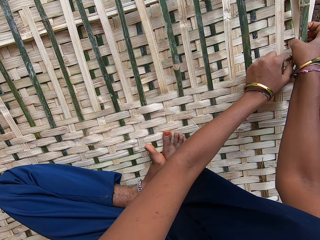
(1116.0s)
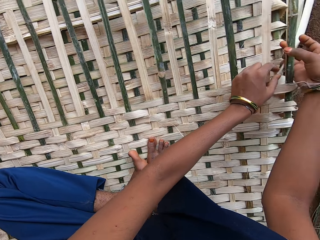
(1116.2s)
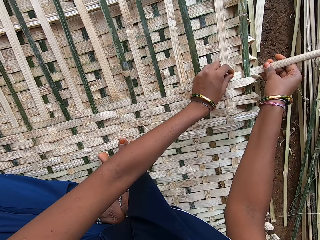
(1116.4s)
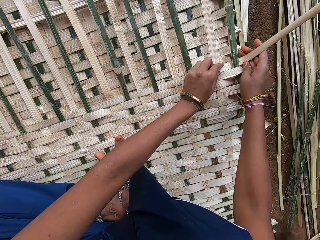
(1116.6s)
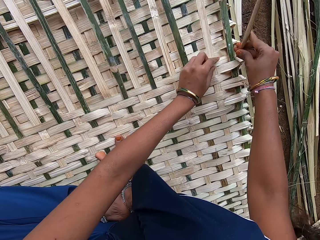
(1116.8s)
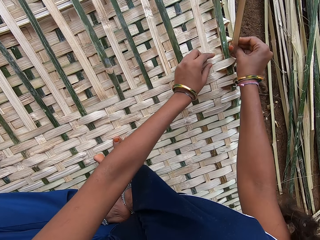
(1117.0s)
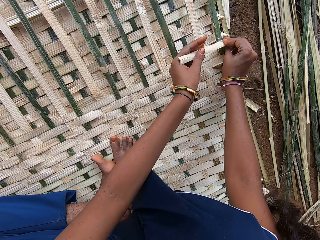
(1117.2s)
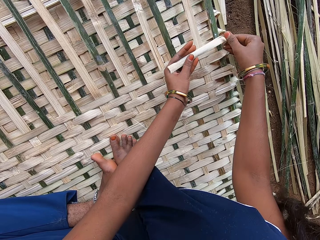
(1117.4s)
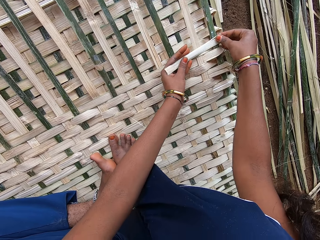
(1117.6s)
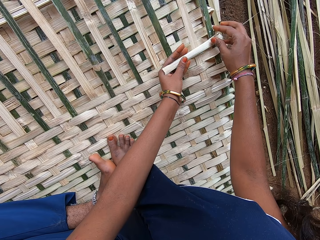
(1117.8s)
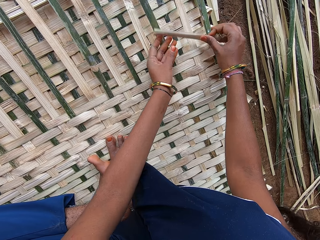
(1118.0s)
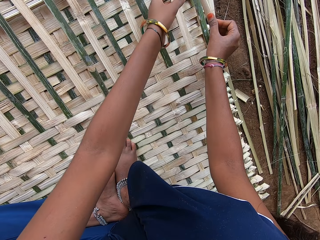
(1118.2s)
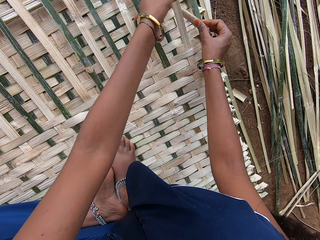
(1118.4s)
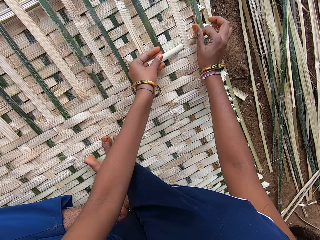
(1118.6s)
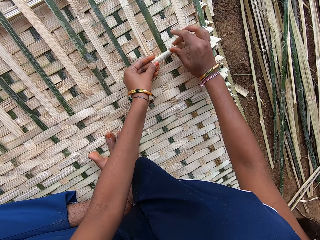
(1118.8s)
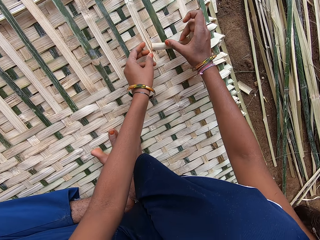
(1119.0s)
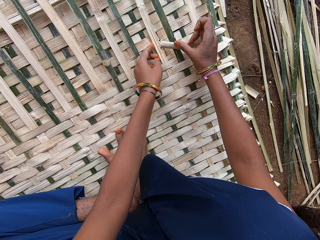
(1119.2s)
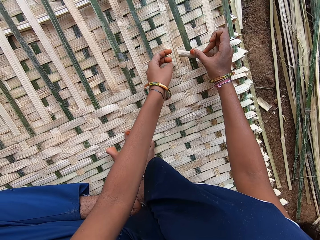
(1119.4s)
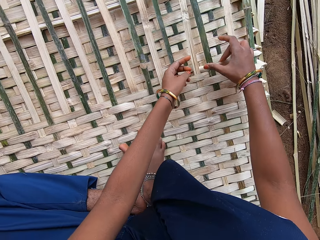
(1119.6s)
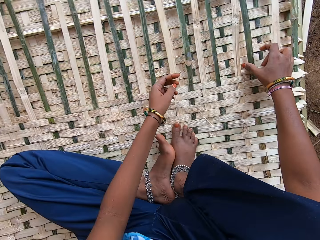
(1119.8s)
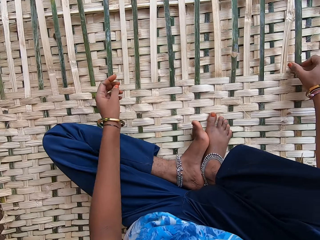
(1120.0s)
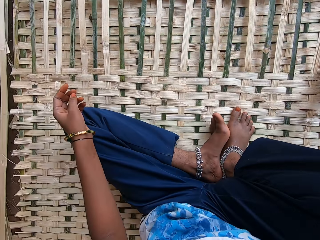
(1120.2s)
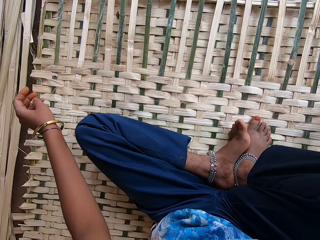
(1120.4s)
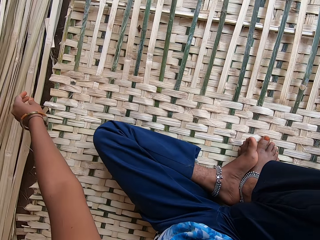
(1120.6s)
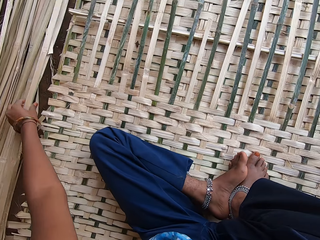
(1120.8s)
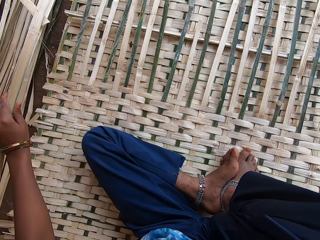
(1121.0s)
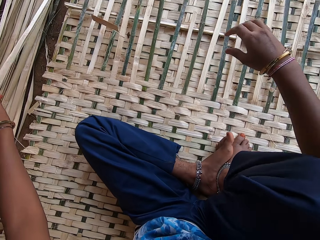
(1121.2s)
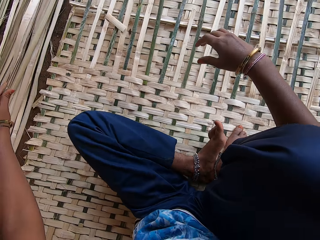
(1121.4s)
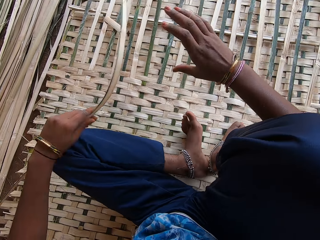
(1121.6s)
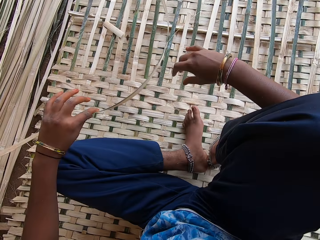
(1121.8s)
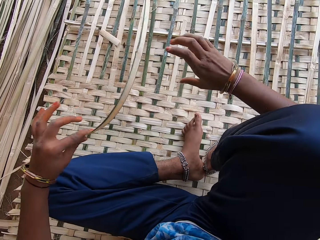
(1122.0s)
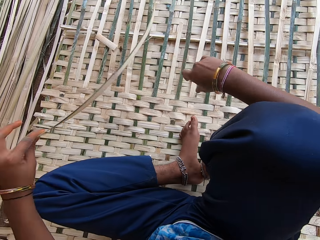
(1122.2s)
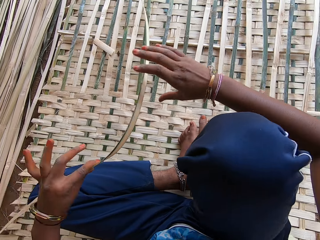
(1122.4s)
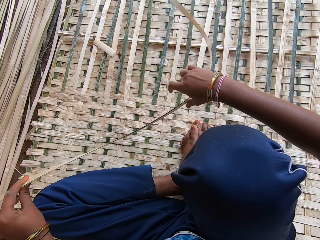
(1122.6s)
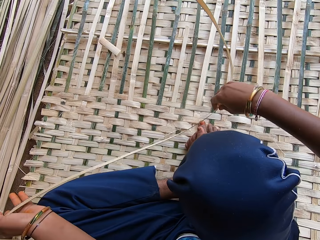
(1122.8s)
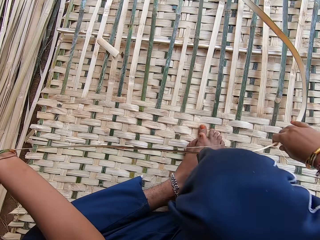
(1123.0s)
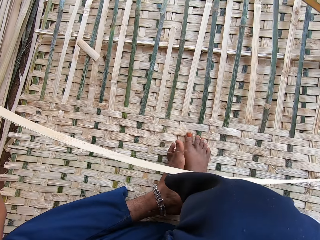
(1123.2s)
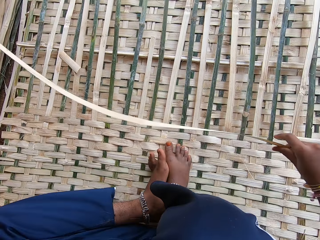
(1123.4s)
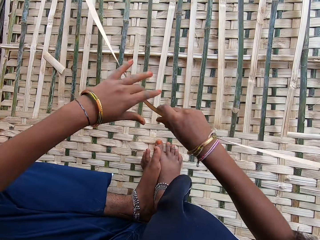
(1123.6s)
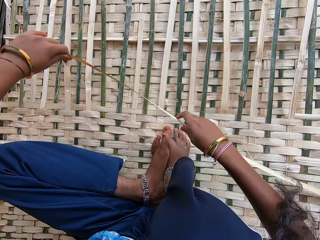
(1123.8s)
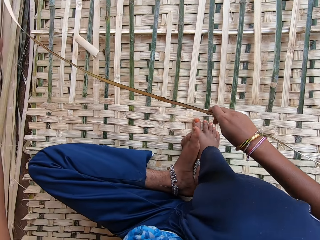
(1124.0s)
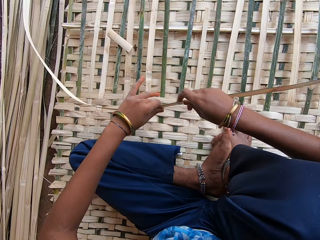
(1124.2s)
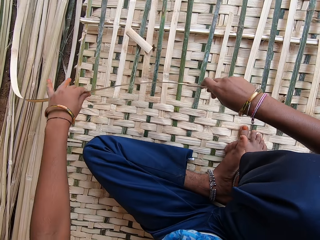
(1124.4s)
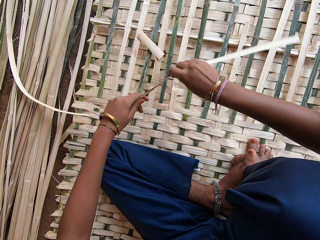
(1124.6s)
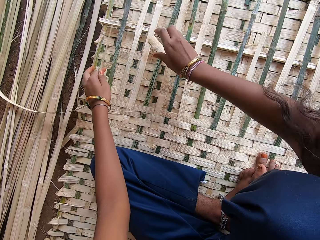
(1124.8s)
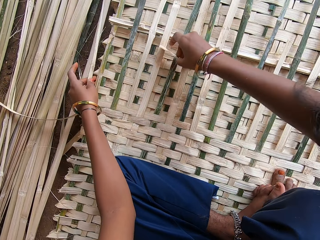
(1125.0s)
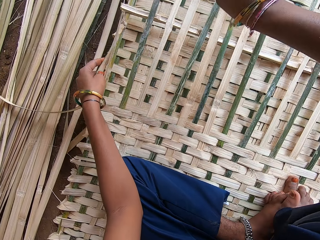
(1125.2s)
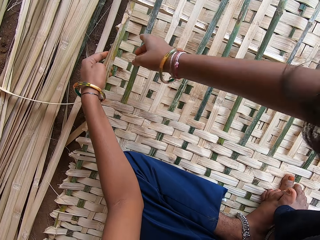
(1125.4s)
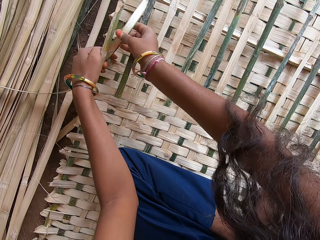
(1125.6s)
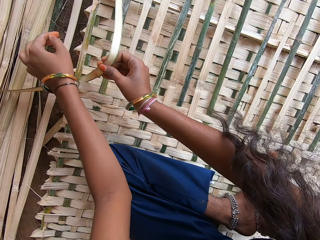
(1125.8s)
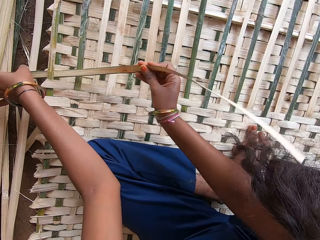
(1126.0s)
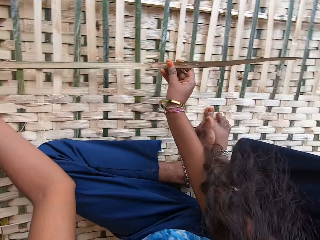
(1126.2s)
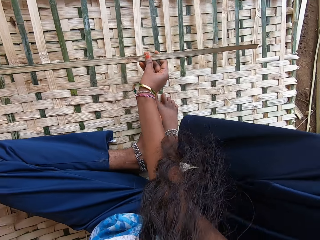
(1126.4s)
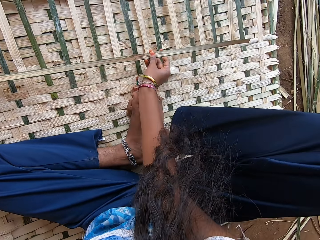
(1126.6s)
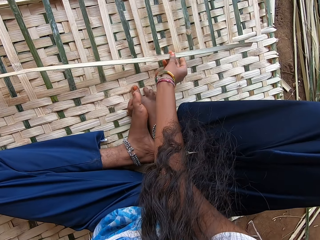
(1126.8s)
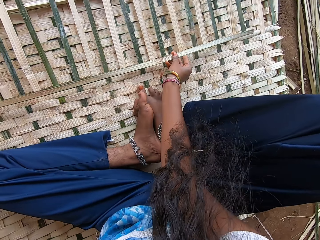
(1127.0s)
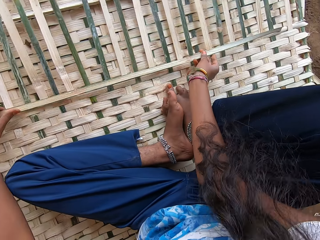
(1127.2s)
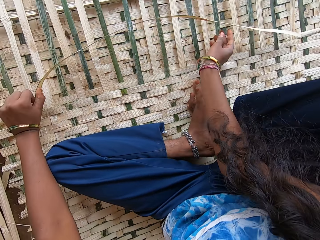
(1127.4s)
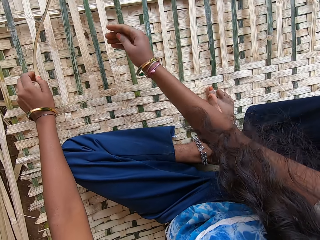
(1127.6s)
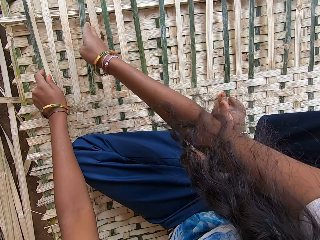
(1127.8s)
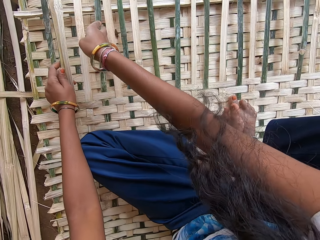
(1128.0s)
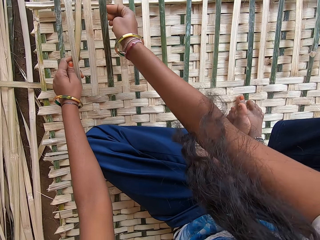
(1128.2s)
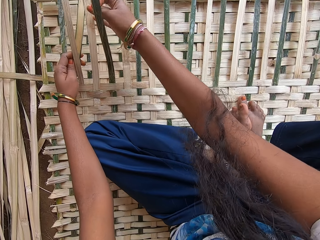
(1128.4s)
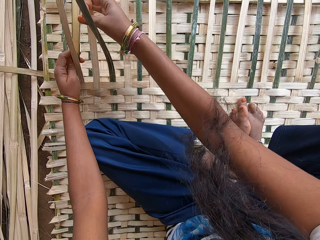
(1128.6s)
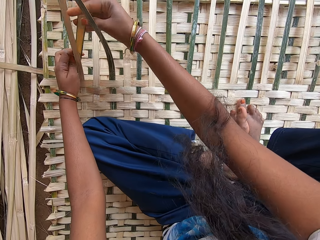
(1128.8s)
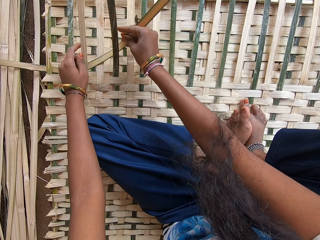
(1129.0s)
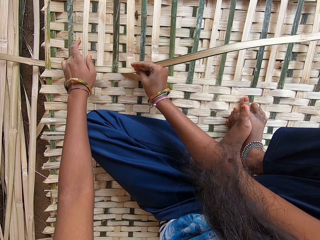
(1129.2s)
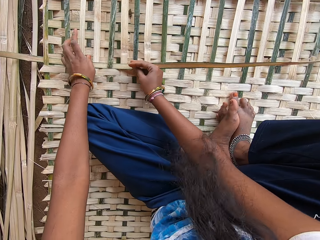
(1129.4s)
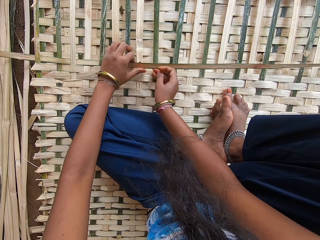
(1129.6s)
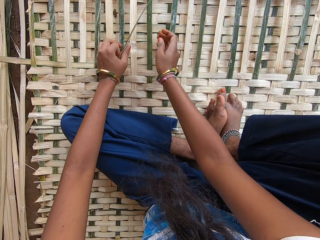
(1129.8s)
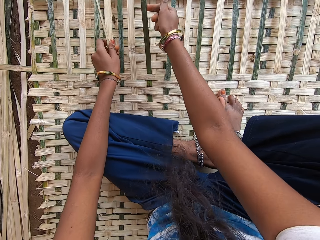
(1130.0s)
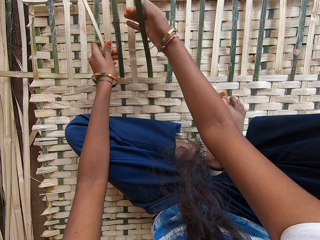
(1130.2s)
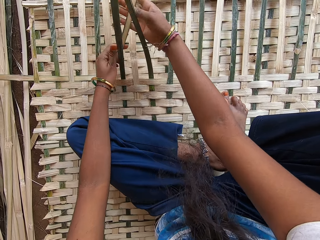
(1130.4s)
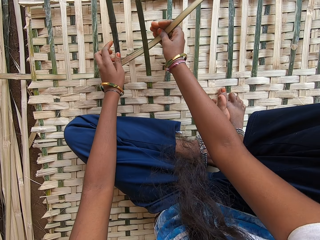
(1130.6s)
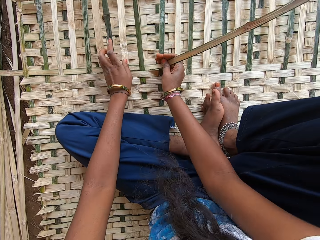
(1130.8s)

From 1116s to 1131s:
The camera wearer folds the bamboo stick with the right hand. They plait the mat with bamboo sticks. They stare around. They pick a bamboo stick on the ground with the left hand. They hold the bamboo stick with both hands. They pick a piece of bamboo stick with the right hand. They move the piece of bamboo stick with the right hand. They plait the mat with bamboo sticks. They stare at the bamboo stick in the right hand. They plait the mat with bamboo sticks.

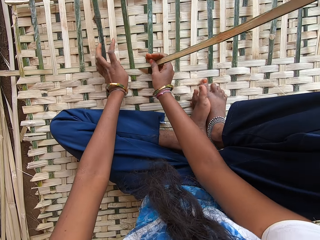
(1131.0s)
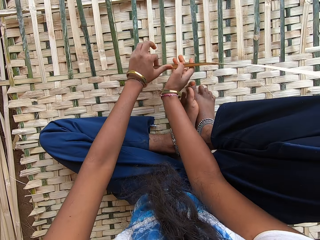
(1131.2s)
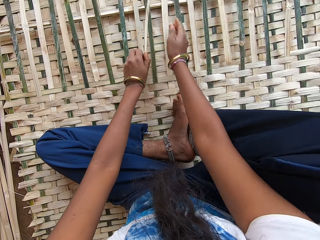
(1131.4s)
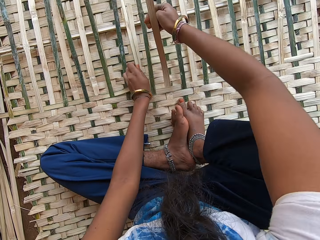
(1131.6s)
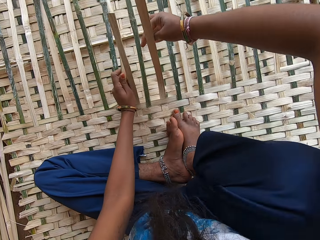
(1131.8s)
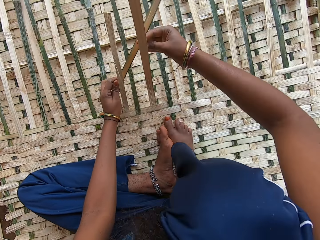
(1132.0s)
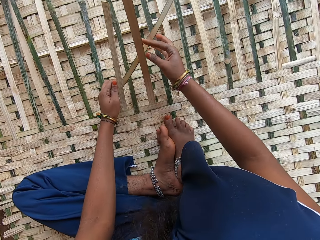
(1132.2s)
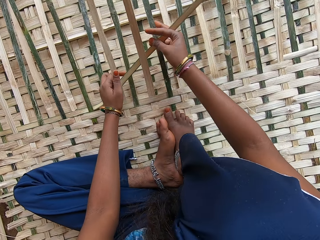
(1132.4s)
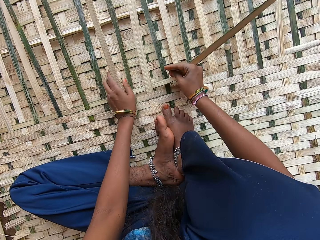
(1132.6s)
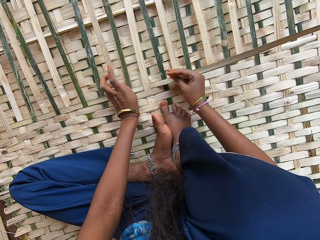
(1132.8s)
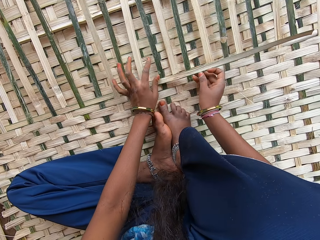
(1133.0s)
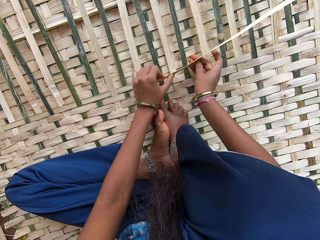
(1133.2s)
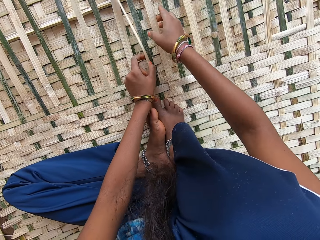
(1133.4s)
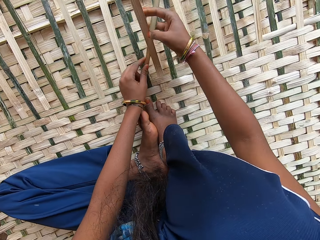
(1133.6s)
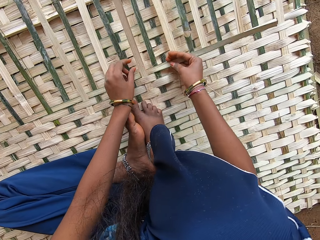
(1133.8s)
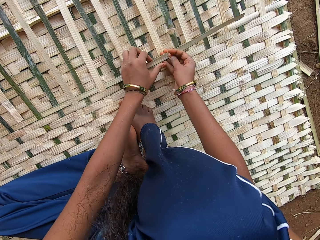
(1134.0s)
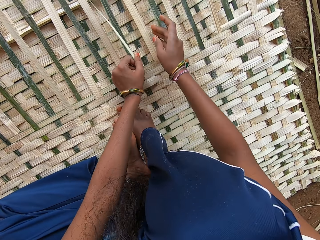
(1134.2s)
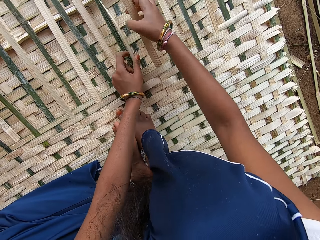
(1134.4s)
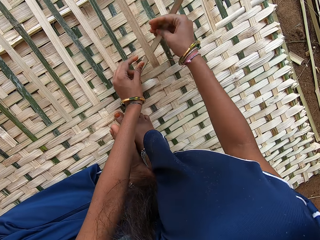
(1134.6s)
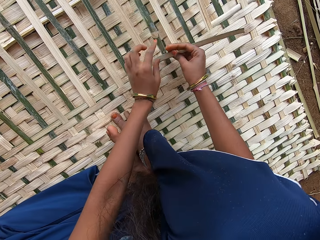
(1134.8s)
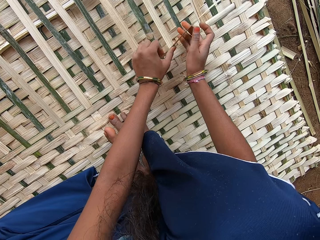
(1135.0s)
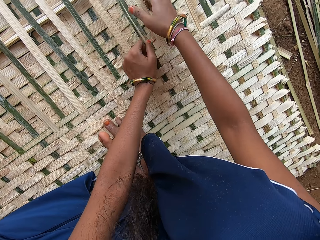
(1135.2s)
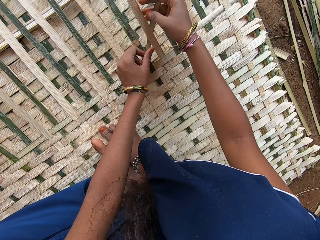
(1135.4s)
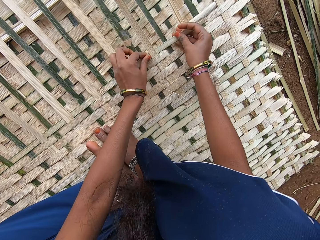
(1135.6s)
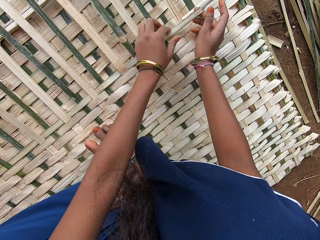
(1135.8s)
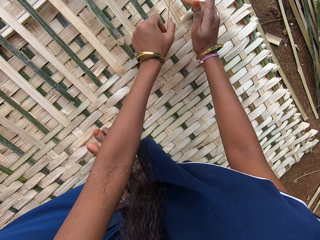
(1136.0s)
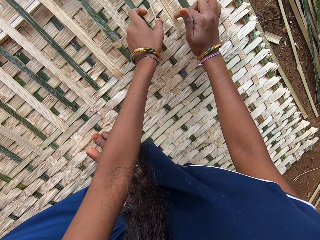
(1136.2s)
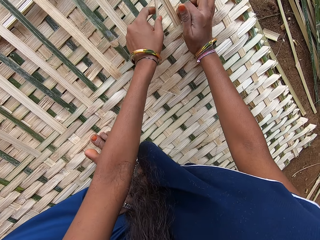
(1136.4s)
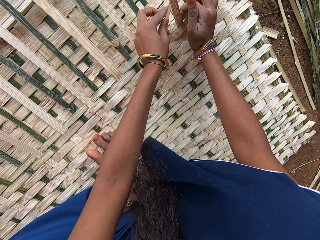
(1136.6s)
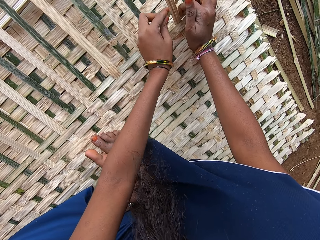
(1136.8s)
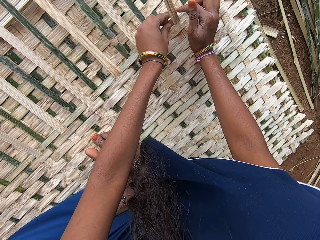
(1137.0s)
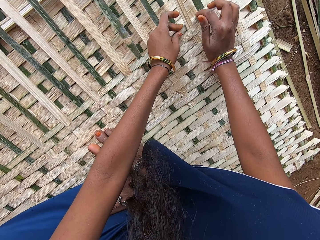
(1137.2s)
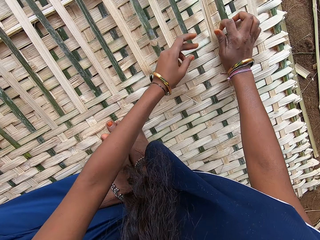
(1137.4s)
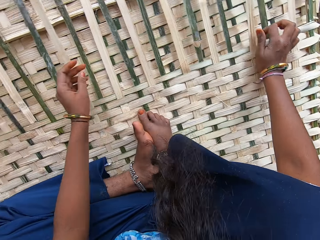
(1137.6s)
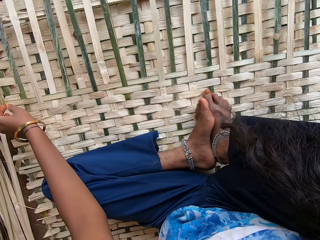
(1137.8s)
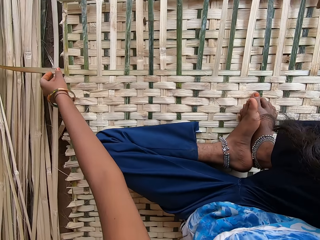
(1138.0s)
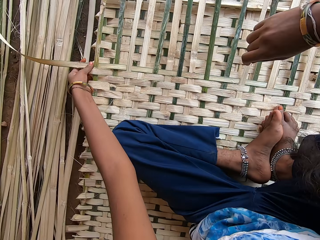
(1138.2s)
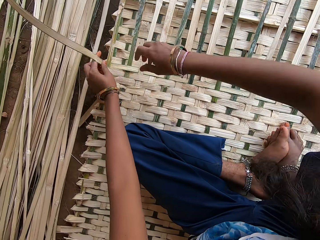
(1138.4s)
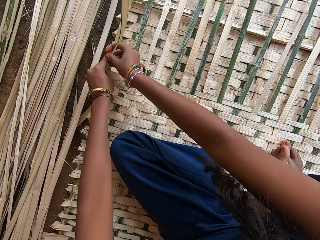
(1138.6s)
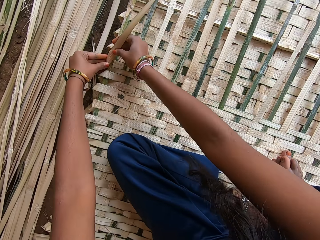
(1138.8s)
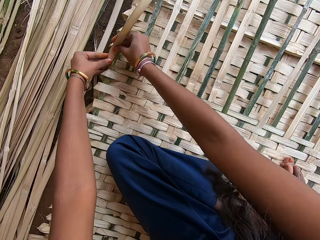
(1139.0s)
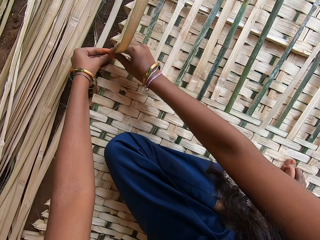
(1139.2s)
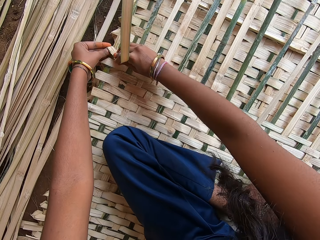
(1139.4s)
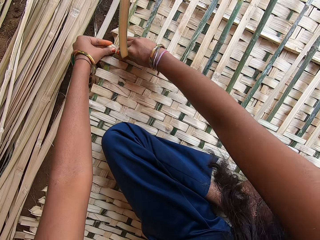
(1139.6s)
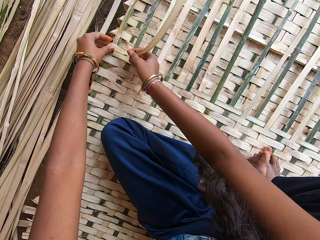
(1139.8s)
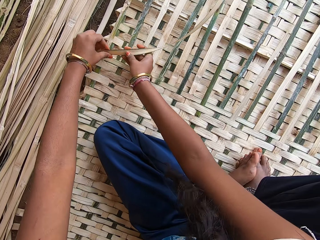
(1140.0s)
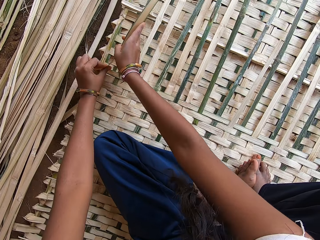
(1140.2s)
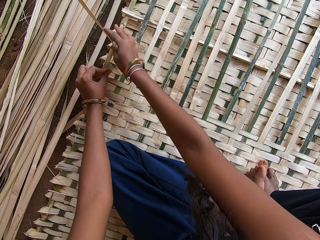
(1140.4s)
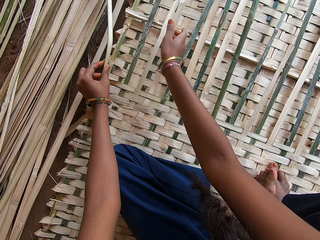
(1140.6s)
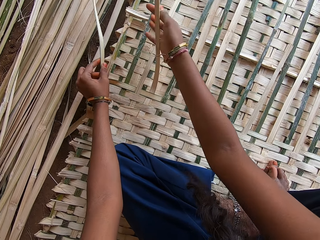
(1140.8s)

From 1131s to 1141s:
The camera wearer stares around. They fold the bamboo stick with both hands.
